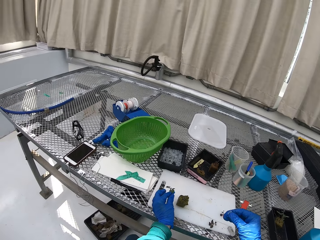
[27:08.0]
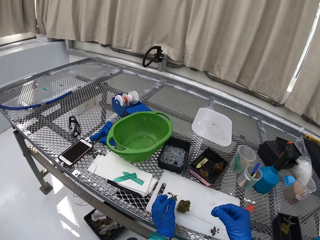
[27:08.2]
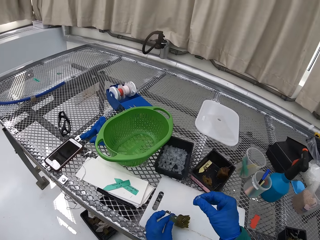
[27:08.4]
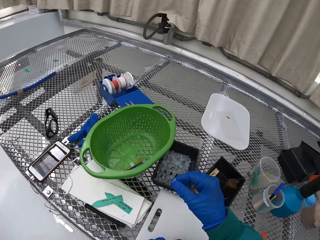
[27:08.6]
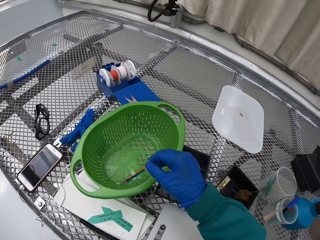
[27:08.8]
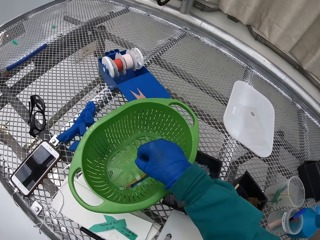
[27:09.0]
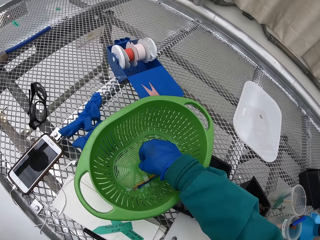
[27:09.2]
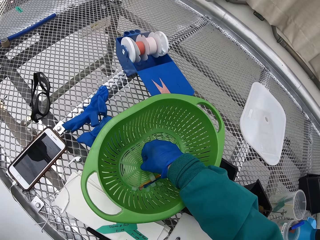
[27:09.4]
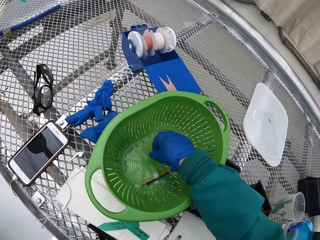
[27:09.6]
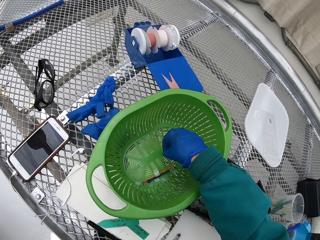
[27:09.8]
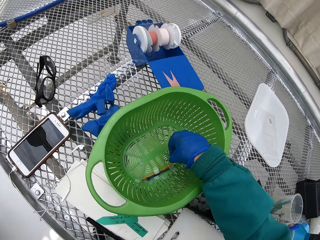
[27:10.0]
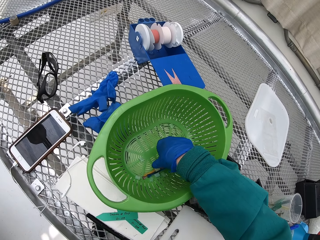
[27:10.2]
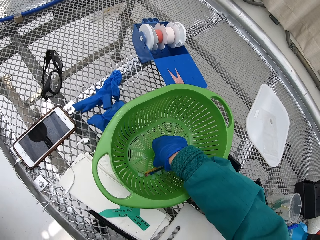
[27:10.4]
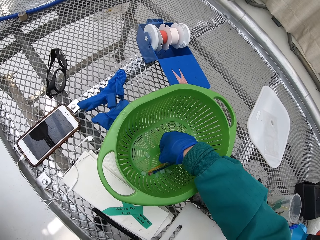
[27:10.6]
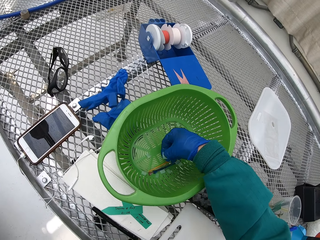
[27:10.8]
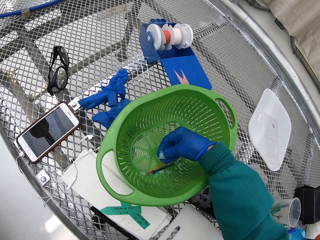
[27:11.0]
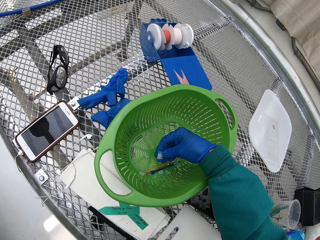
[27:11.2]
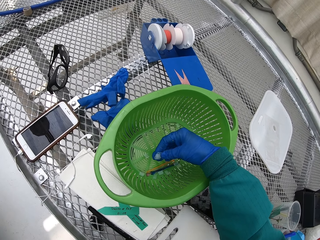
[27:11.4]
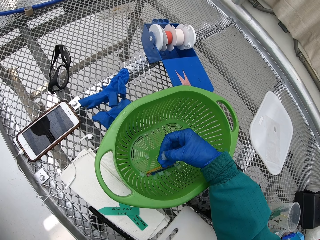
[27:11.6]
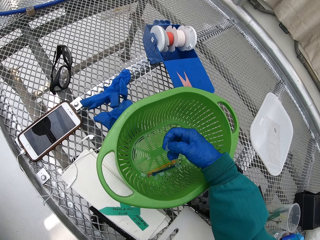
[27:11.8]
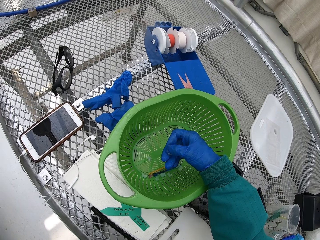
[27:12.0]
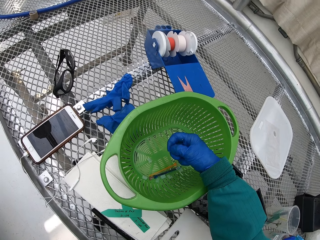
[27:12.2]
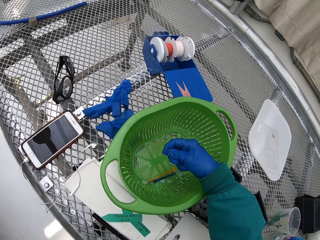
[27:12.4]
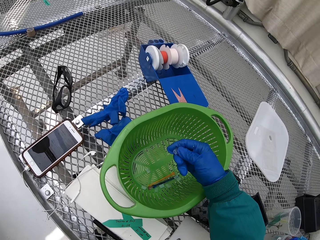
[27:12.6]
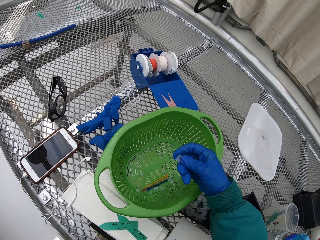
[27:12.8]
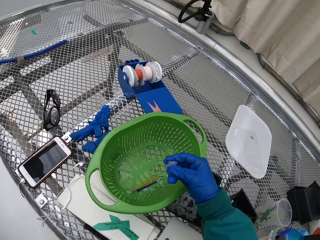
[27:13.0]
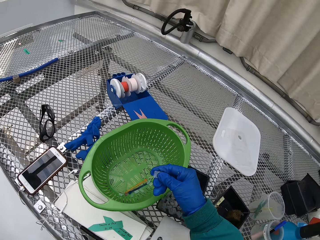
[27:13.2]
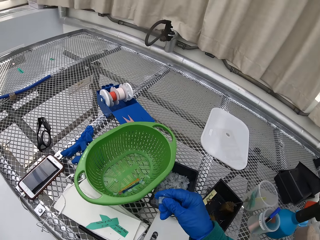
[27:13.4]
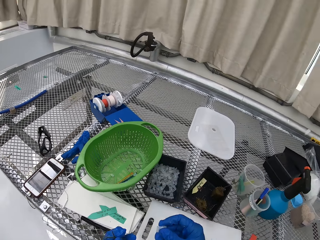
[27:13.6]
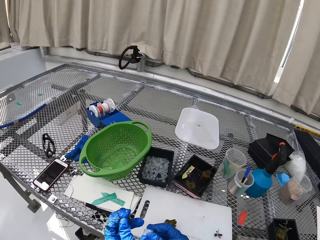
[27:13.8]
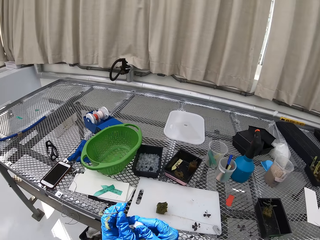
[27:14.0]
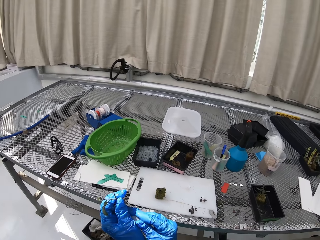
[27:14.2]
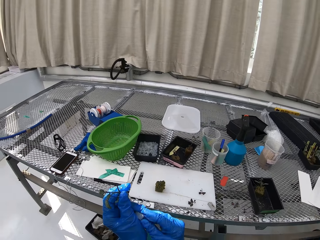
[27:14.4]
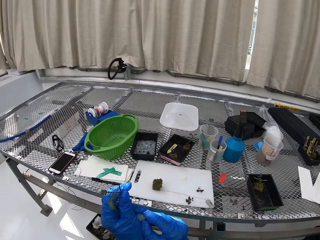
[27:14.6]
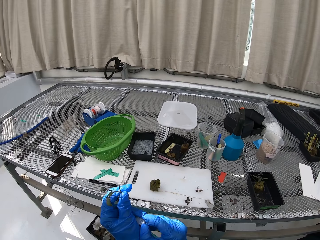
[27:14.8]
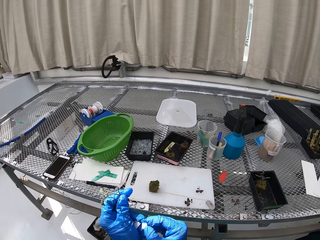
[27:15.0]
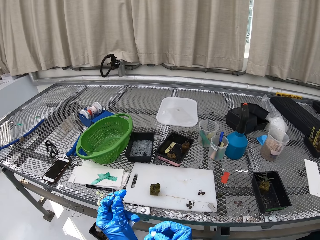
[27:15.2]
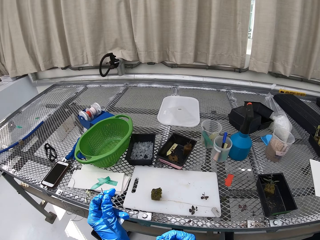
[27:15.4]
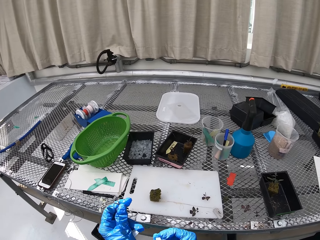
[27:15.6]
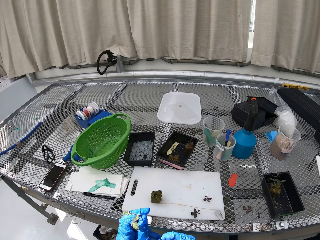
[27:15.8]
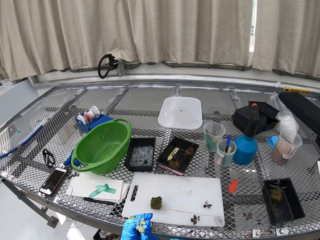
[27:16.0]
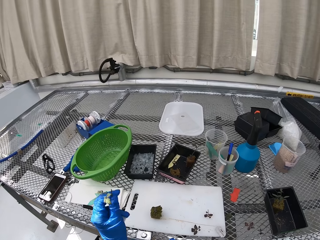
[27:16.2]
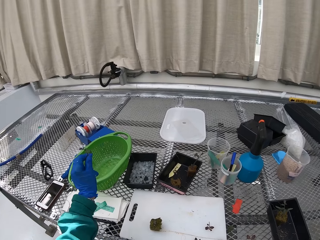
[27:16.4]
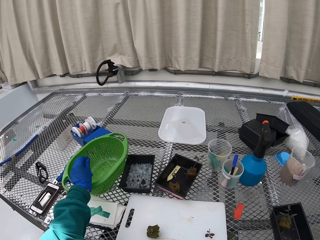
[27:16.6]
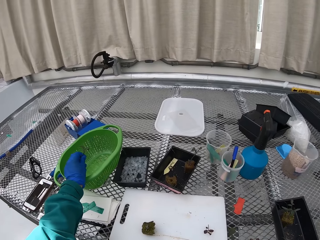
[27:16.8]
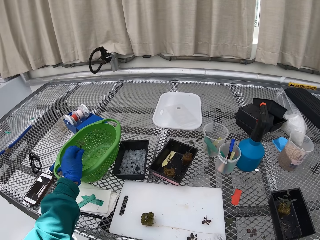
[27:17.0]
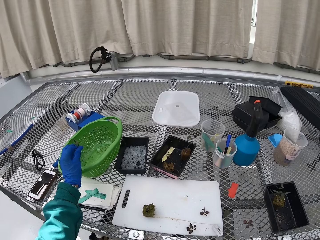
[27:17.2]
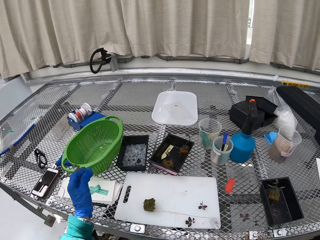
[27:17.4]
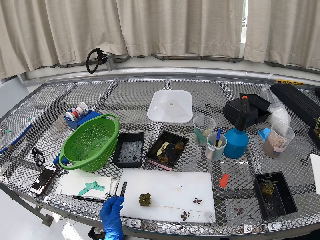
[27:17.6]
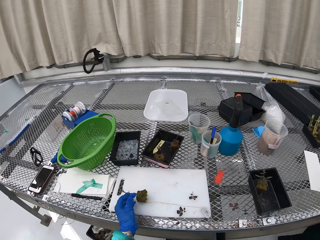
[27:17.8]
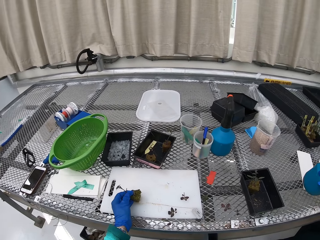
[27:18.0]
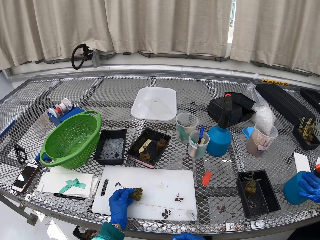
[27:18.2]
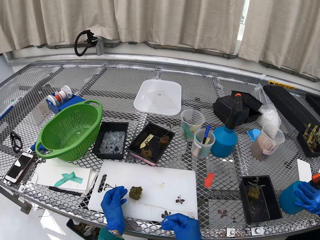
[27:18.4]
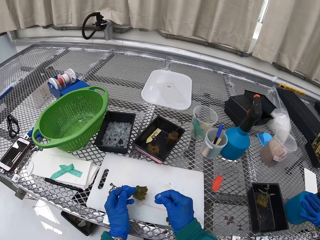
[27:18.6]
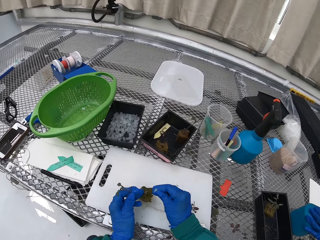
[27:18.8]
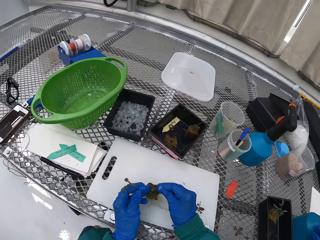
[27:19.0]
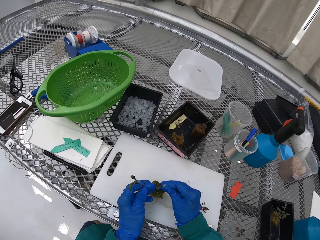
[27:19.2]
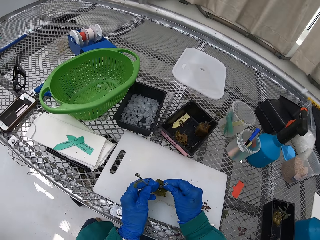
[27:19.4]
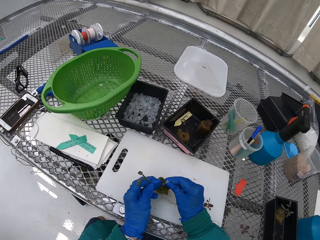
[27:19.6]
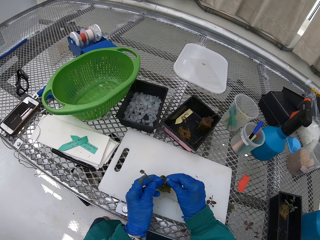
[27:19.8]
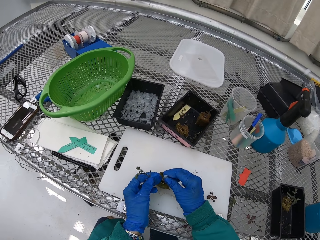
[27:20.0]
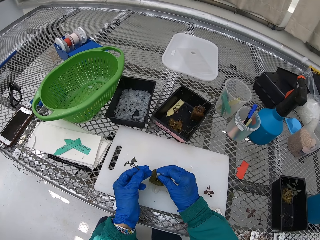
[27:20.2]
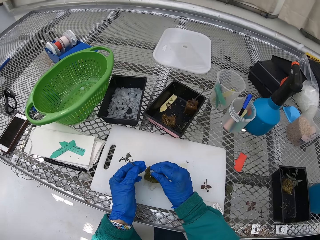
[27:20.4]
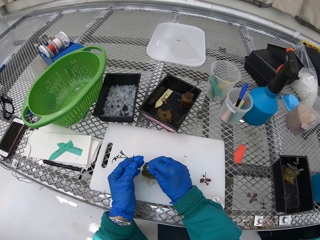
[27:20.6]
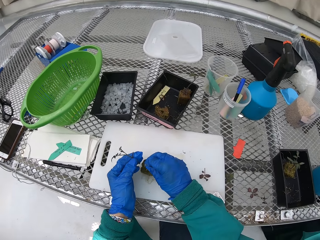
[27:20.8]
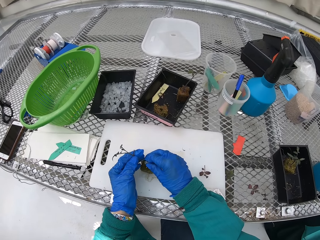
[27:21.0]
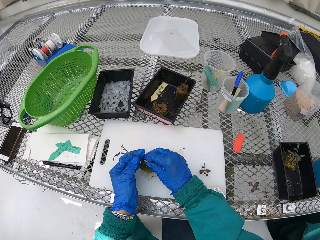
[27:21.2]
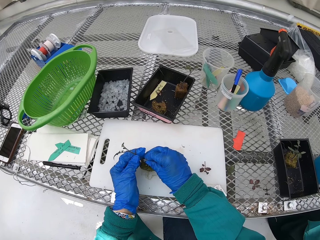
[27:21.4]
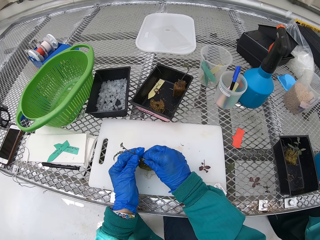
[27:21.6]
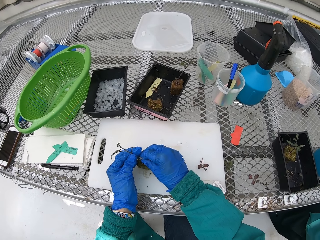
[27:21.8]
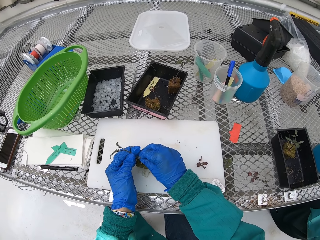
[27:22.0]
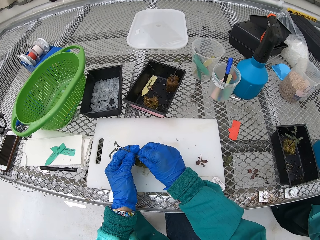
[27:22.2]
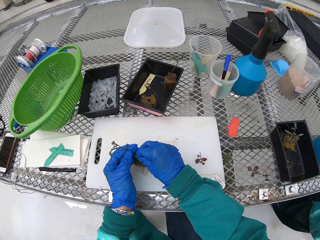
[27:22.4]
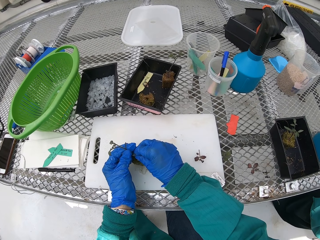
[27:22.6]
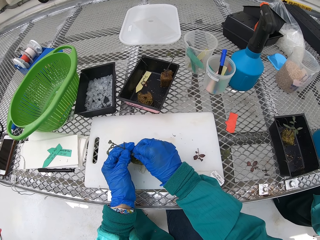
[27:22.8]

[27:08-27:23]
The camera wearer picks up the small pipe. They fix the small pipe on the plant.

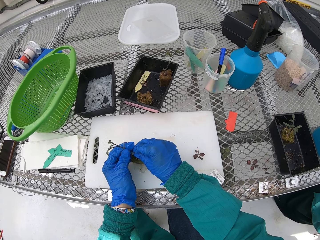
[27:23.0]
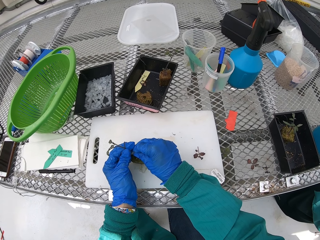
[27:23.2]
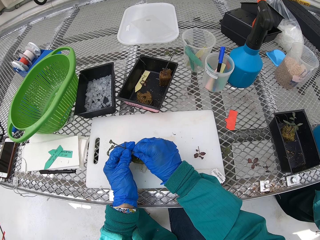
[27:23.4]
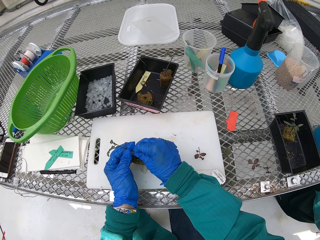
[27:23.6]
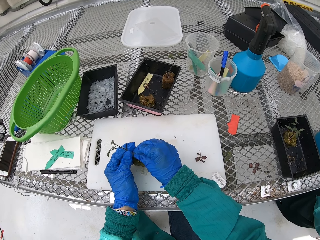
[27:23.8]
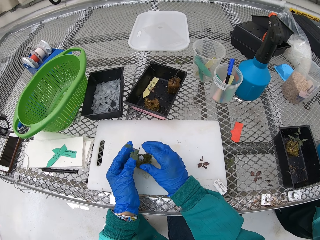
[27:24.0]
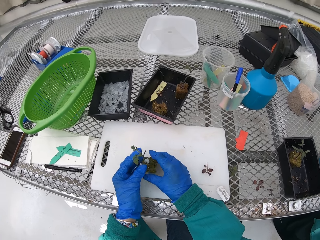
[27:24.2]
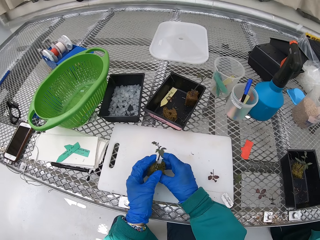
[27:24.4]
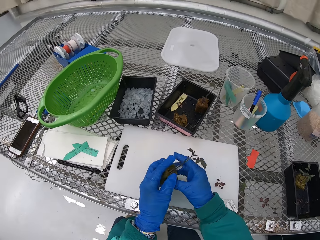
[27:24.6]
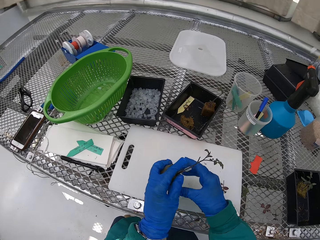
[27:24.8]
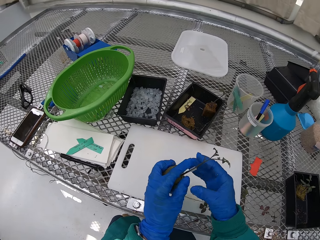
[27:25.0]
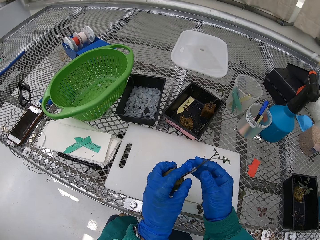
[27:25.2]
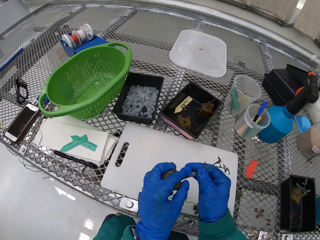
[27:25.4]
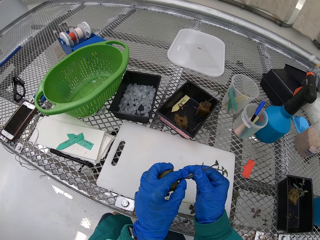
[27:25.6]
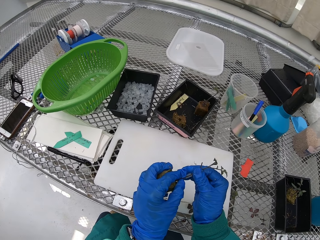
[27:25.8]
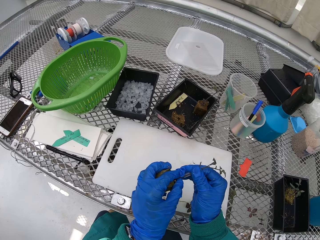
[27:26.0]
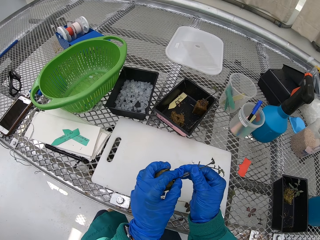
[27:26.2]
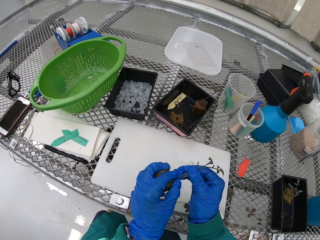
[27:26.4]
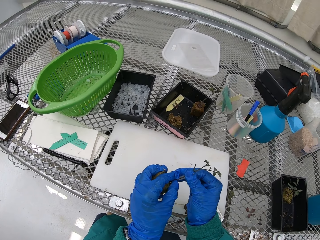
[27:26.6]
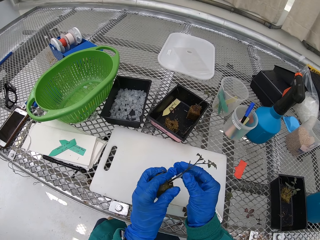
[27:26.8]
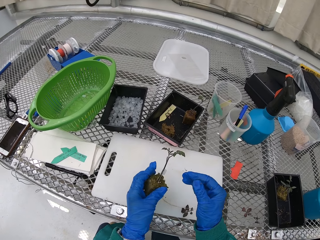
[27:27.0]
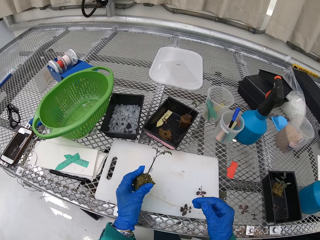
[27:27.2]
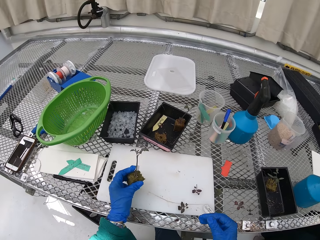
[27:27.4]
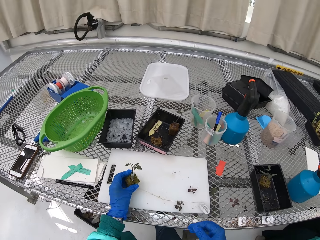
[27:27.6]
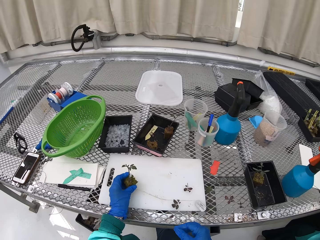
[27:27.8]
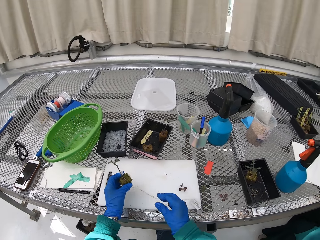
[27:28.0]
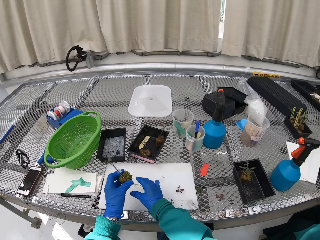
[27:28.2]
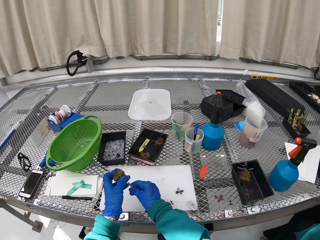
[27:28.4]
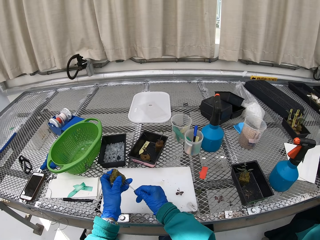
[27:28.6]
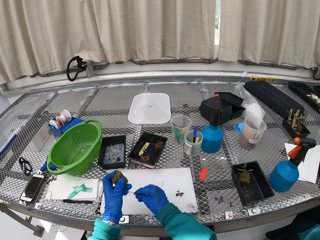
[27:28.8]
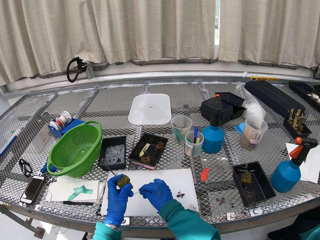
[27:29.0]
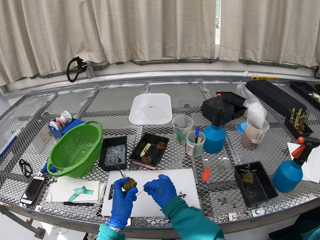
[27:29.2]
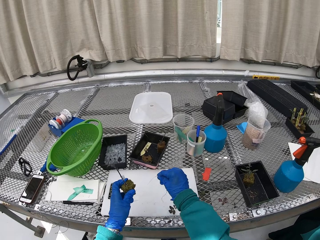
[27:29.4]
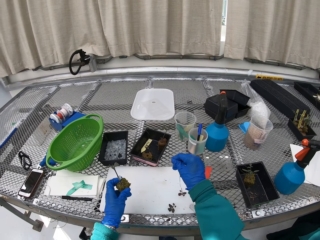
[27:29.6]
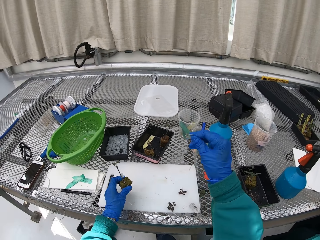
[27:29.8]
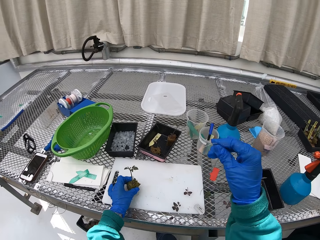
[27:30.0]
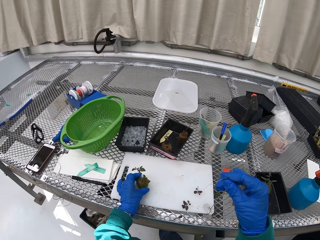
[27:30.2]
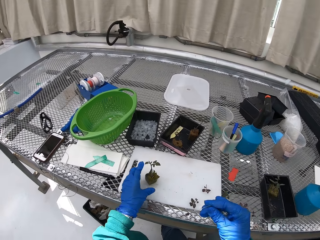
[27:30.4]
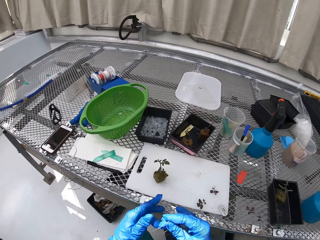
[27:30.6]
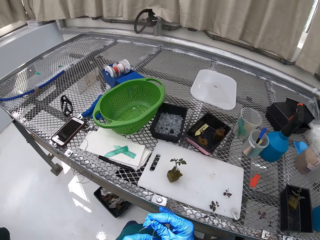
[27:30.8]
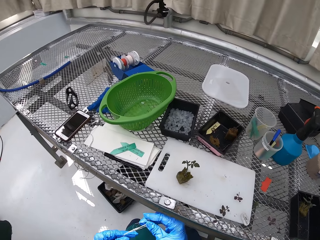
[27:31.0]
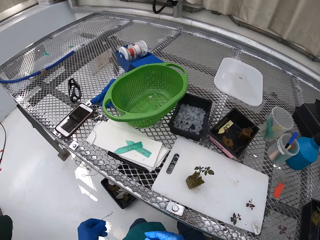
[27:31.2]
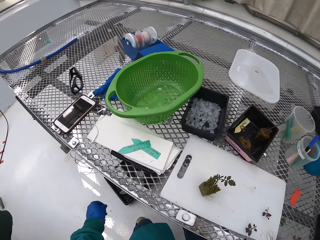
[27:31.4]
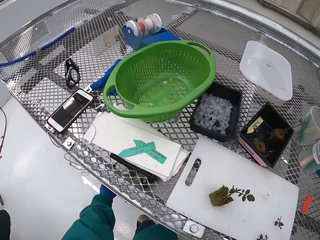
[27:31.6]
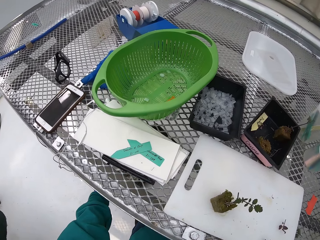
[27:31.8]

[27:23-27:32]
The camera wearer puts the flower on the table.
